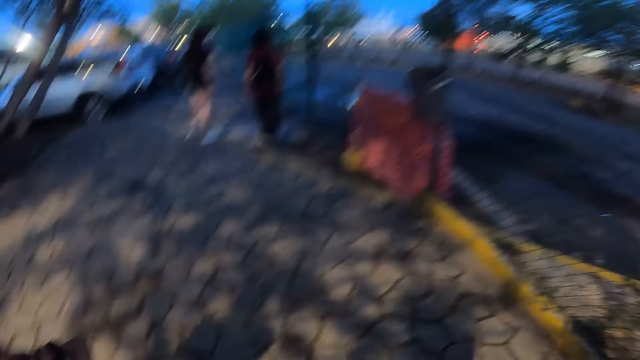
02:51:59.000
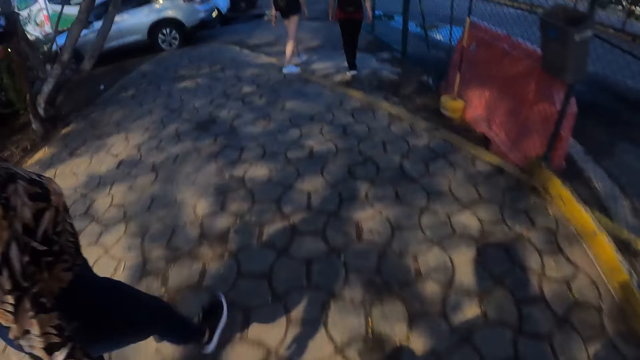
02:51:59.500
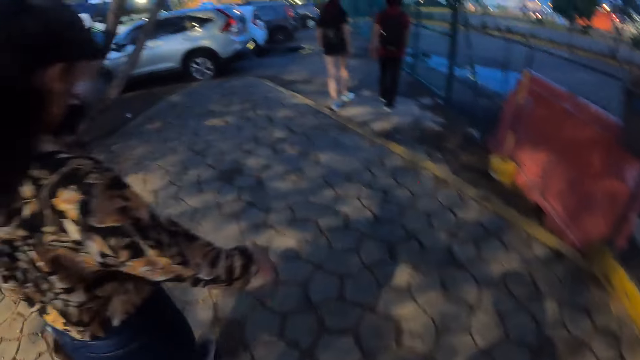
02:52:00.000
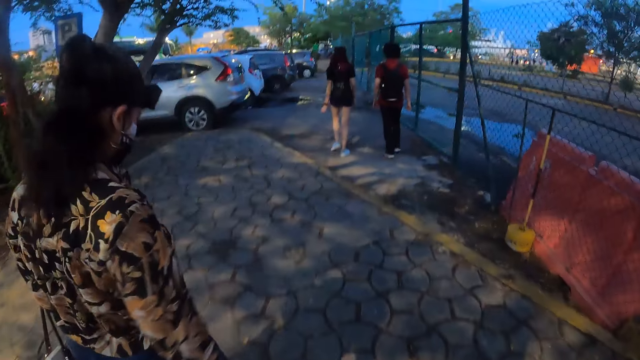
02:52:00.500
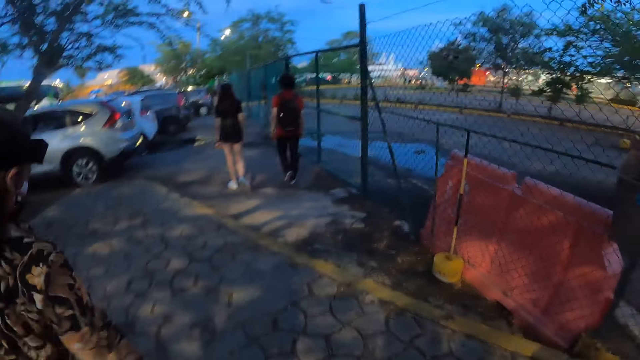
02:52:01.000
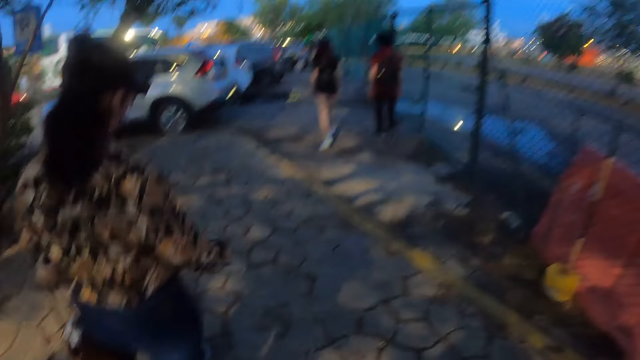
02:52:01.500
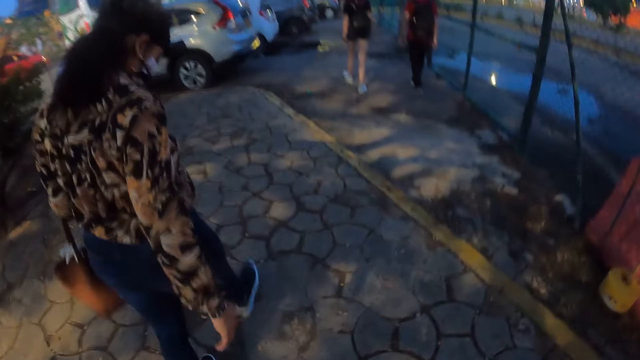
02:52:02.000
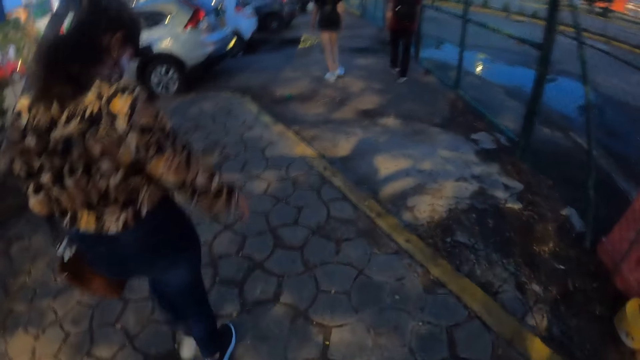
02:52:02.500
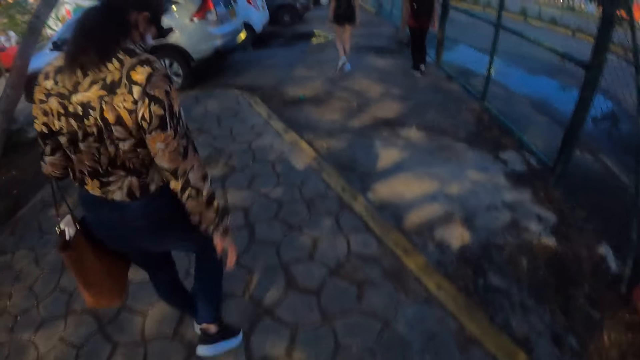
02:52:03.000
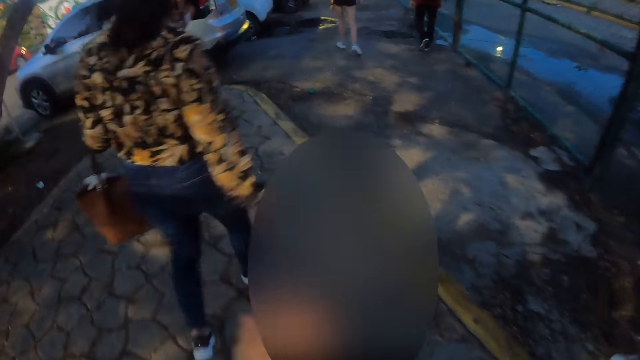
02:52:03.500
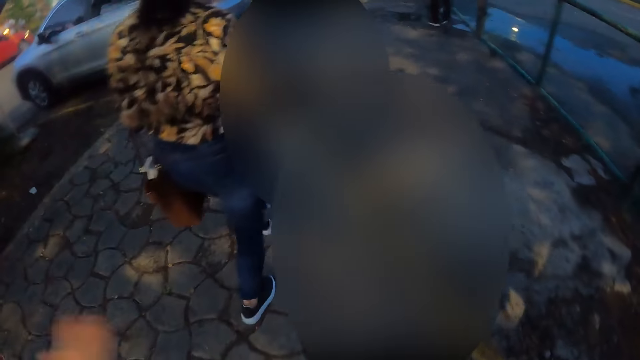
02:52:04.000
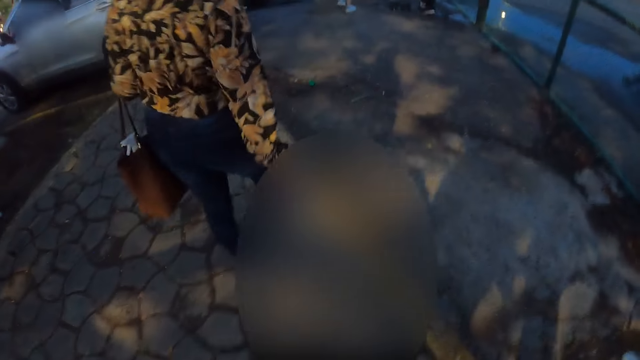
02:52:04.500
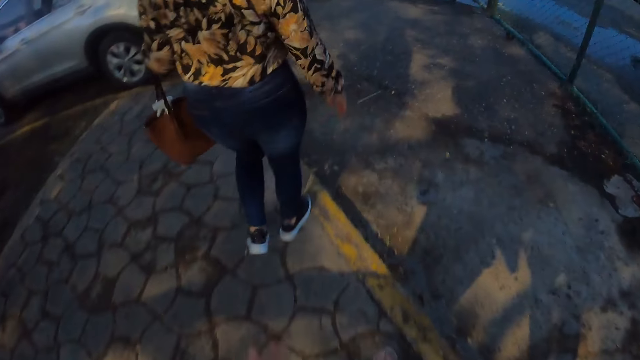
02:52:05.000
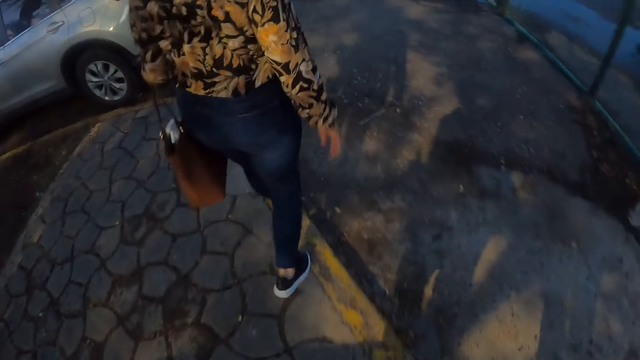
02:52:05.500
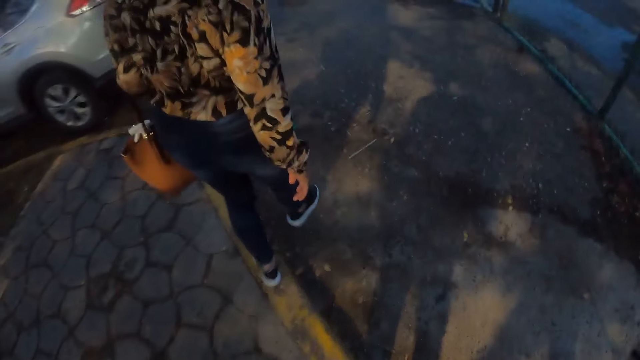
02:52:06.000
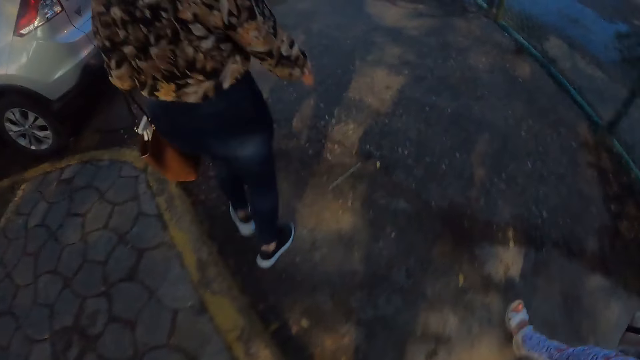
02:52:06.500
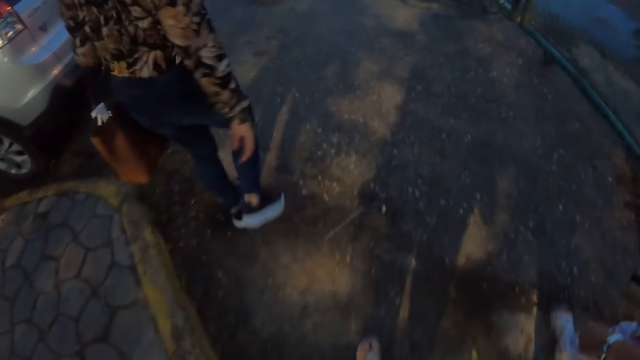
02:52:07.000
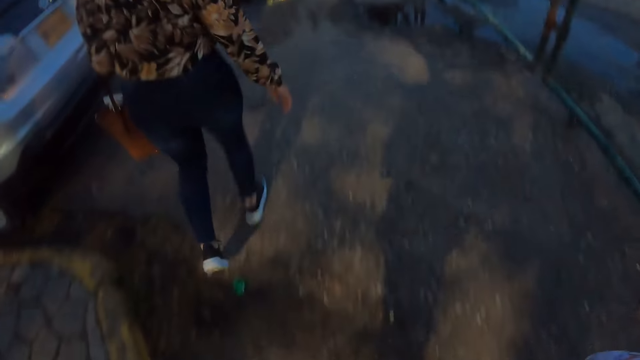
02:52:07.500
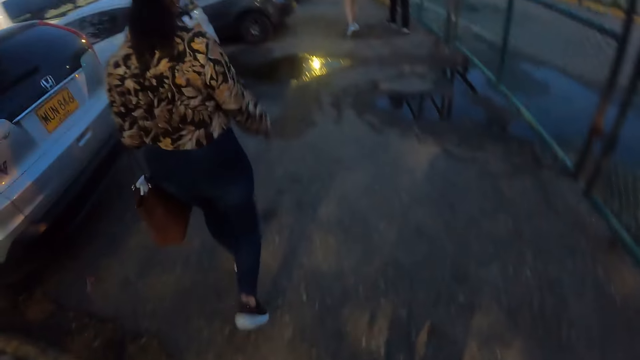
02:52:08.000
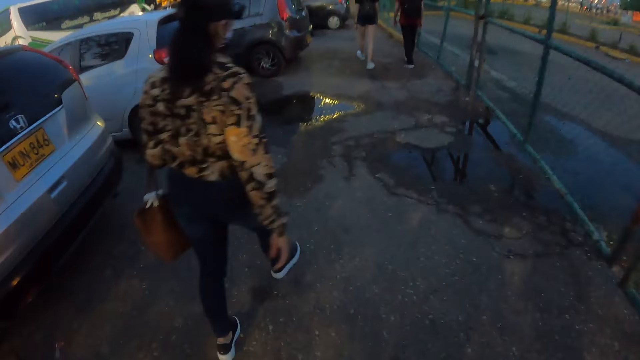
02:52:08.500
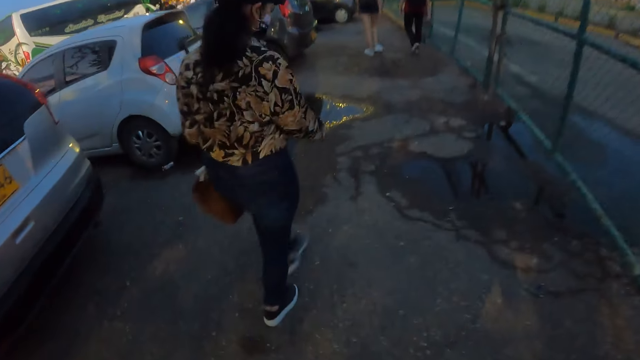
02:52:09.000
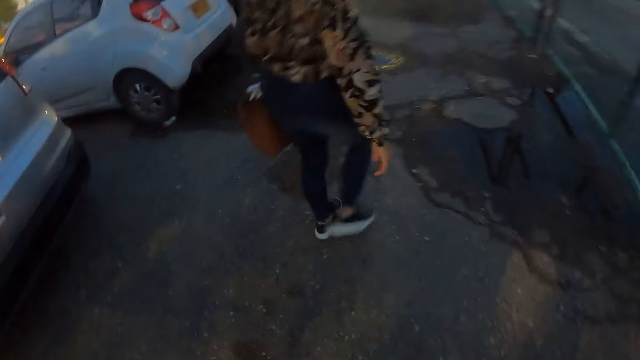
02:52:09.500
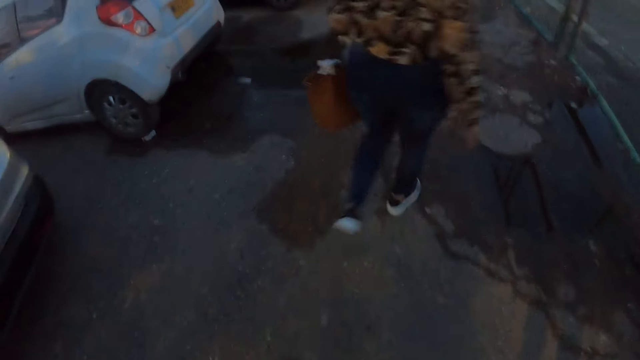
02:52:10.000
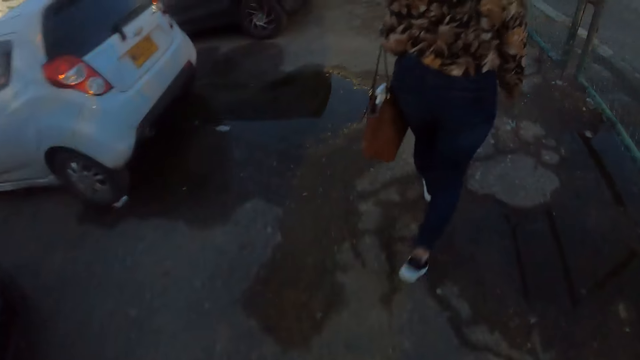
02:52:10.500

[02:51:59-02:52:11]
The camera wearer walks on the pavement. They raise a hand. They move the hand. They move the hand again. They walk on the pavement. They walk on the road.

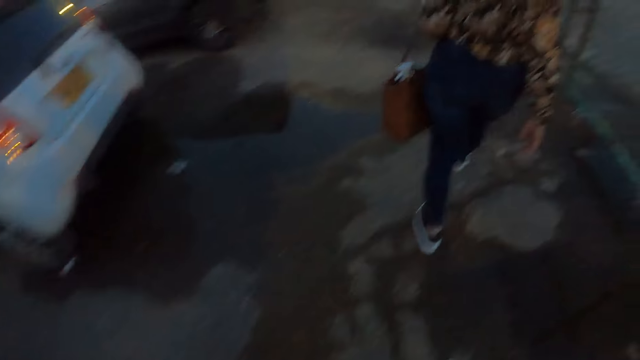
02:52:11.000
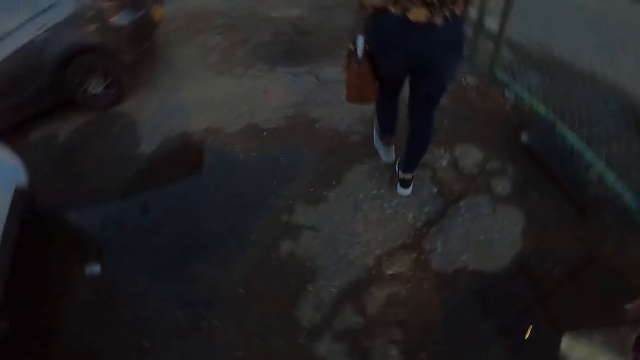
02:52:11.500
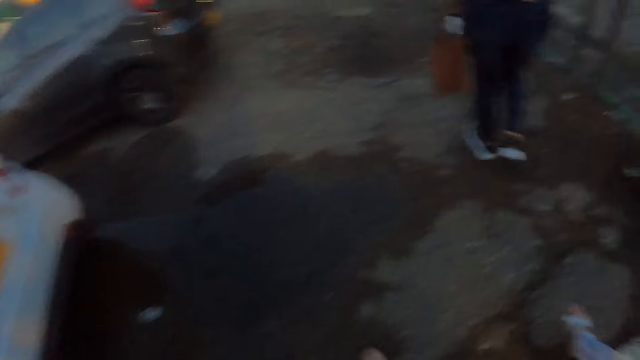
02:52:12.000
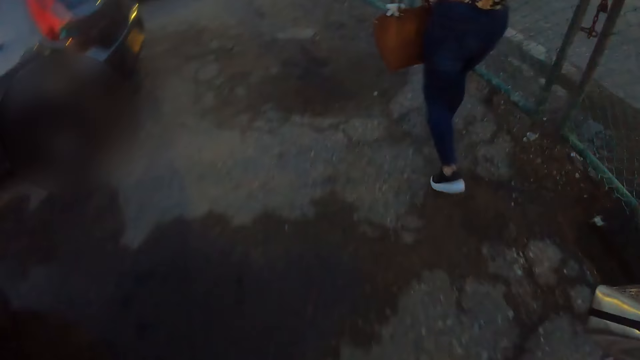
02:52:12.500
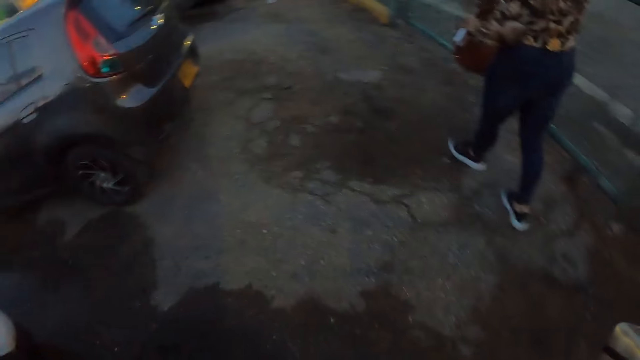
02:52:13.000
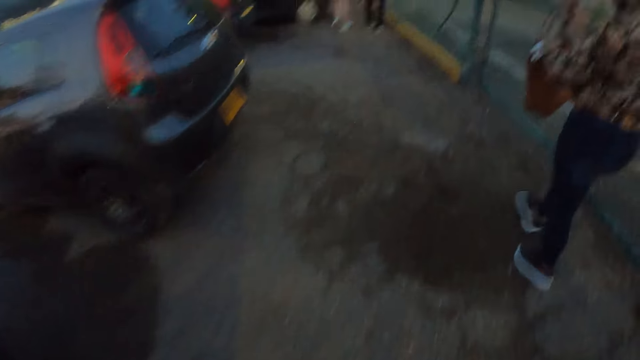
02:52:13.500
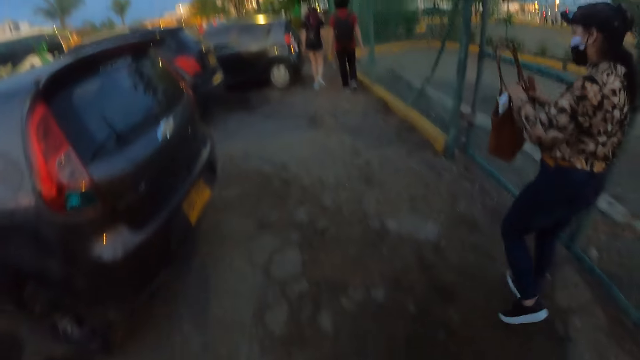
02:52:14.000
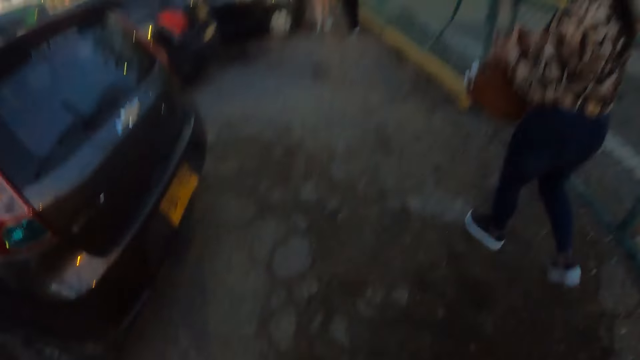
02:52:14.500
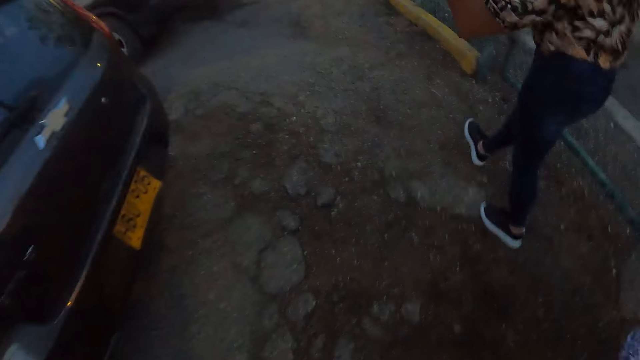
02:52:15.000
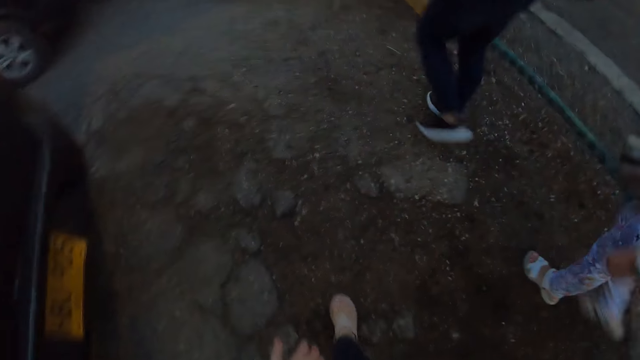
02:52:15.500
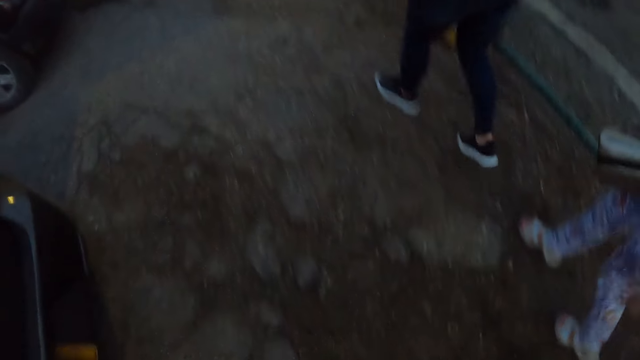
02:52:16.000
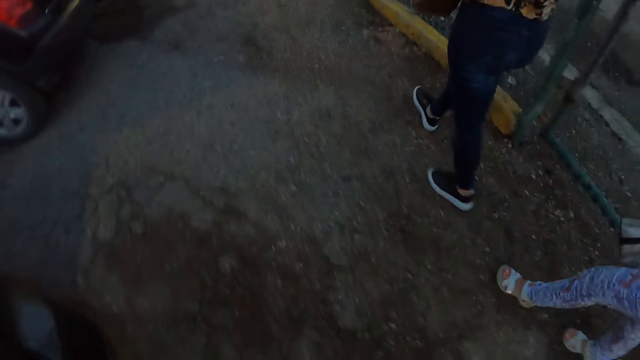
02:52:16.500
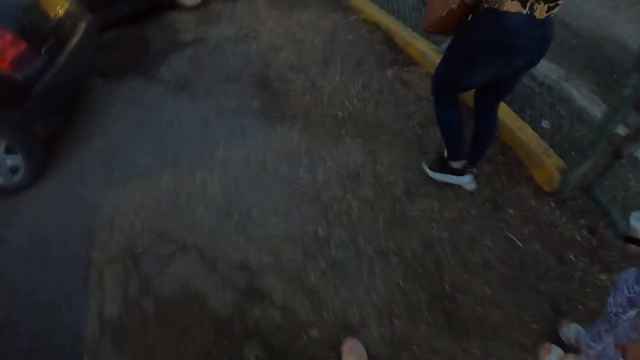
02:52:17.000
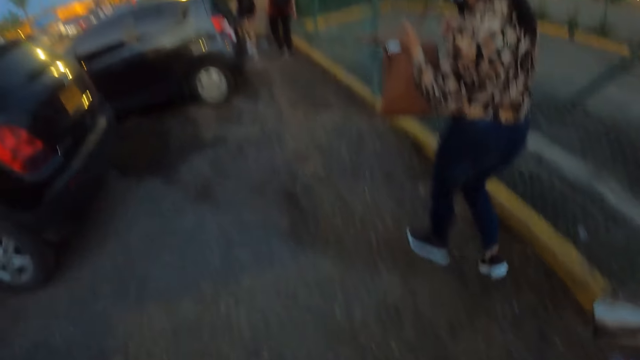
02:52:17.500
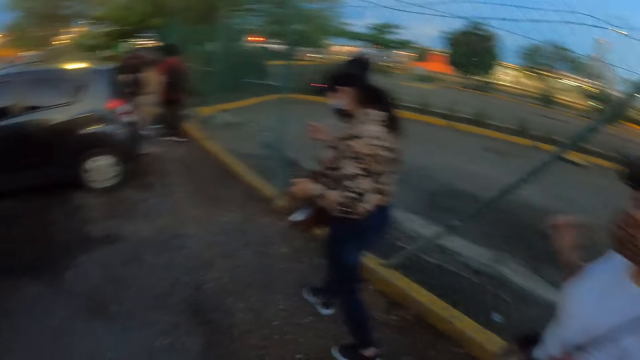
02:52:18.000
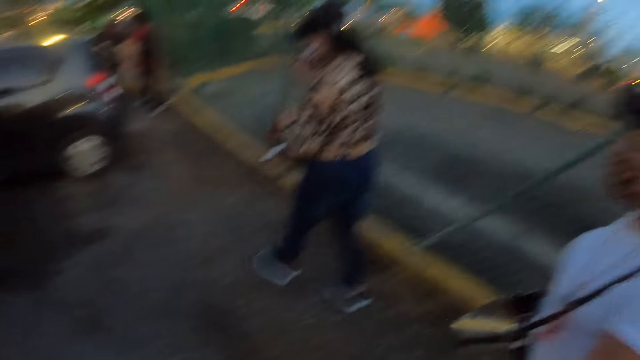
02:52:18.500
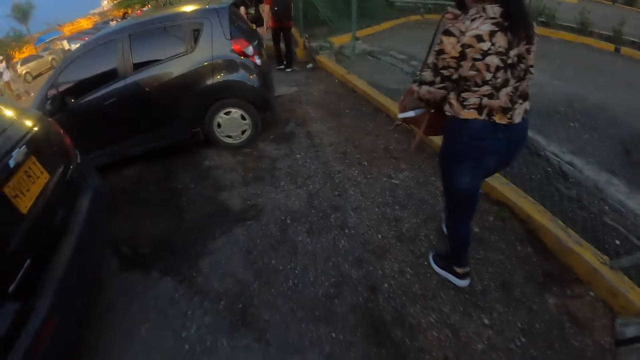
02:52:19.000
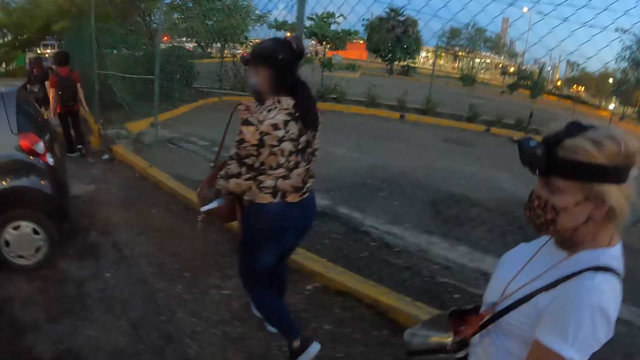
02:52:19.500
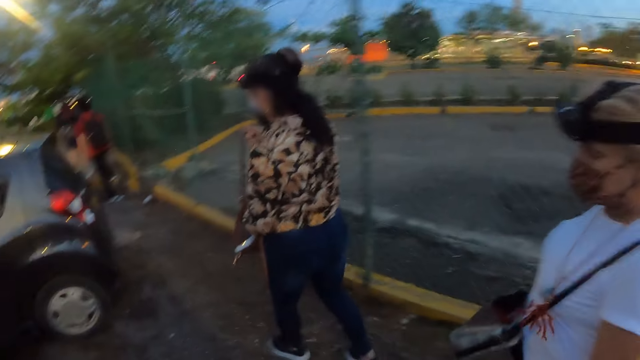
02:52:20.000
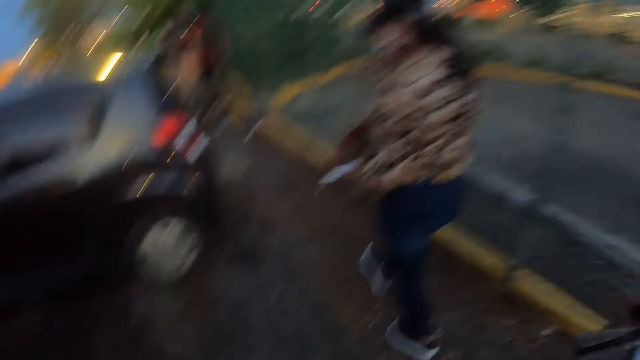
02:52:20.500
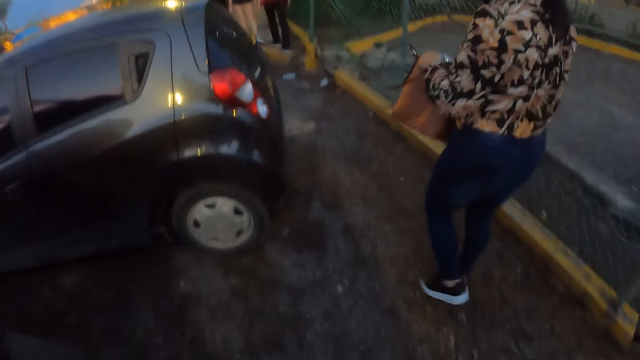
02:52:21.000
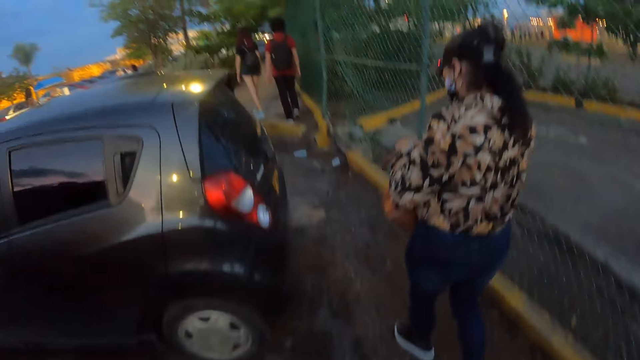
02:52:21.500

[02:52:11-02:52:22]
The camera wearer walks on the road. A person adjusts a bag. The camera wearer walks on the road. They interact with another person. They look around. The first person puts a hand in the bag. The camera wearer looks around. The first person removes the hand in the bag. The camera wearer walks on the road.
